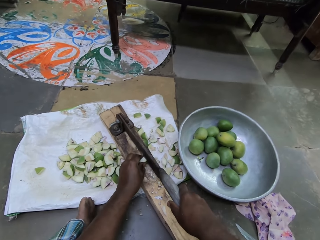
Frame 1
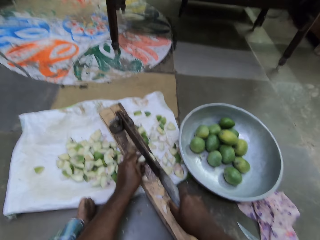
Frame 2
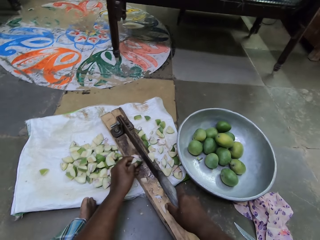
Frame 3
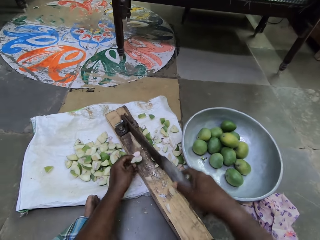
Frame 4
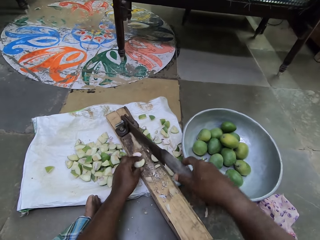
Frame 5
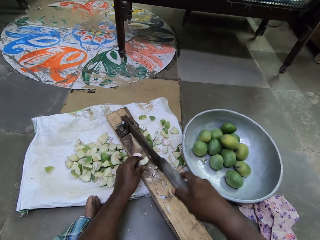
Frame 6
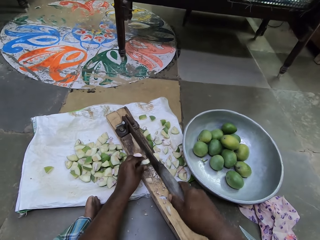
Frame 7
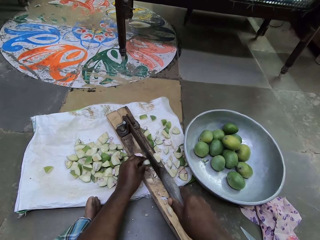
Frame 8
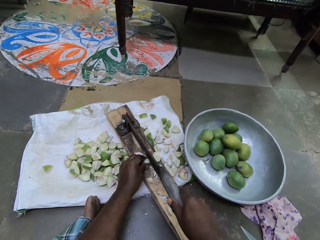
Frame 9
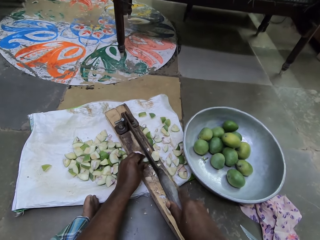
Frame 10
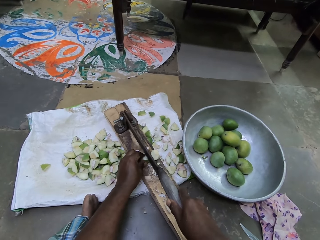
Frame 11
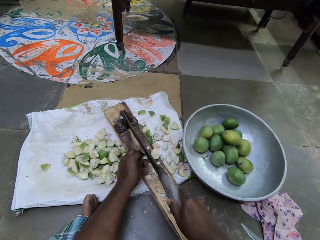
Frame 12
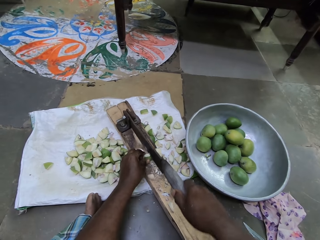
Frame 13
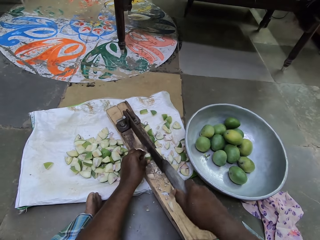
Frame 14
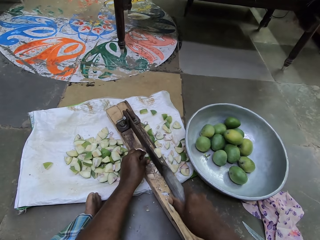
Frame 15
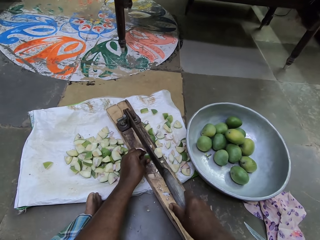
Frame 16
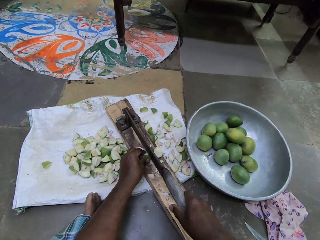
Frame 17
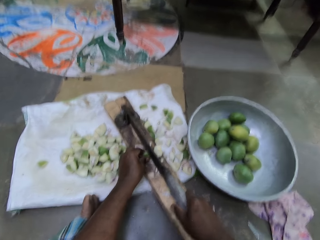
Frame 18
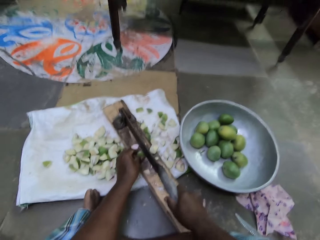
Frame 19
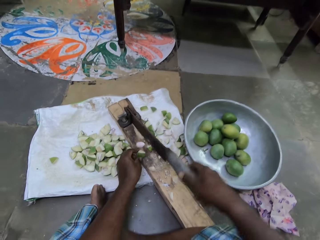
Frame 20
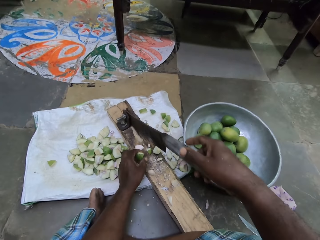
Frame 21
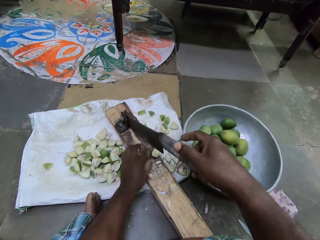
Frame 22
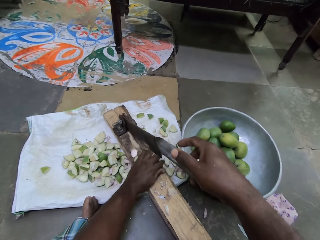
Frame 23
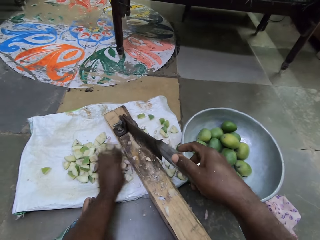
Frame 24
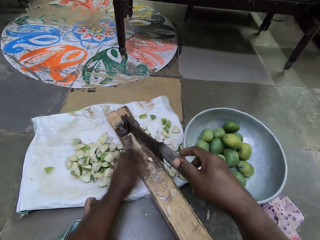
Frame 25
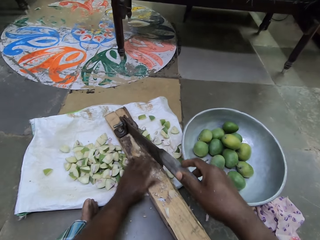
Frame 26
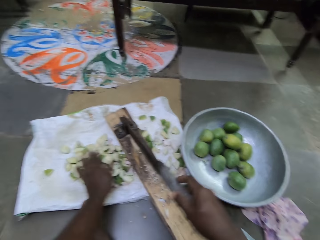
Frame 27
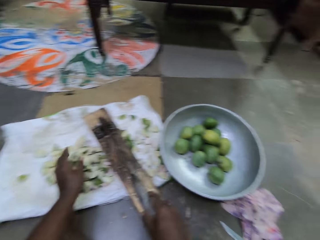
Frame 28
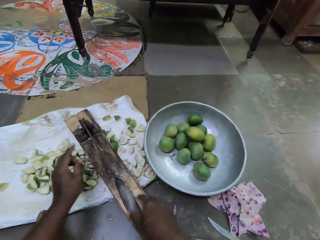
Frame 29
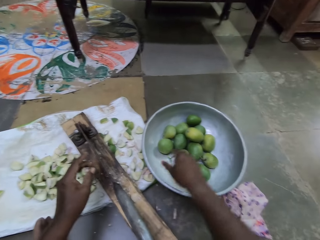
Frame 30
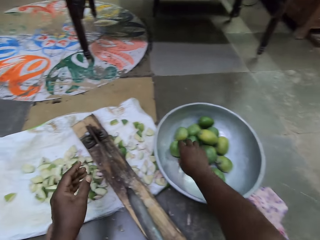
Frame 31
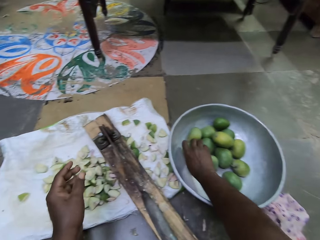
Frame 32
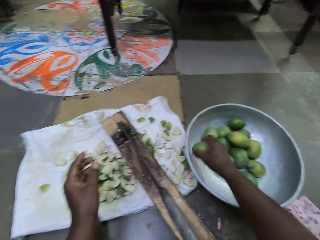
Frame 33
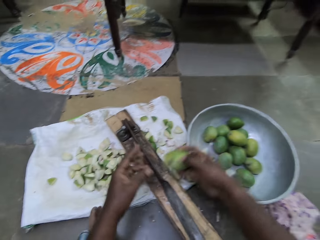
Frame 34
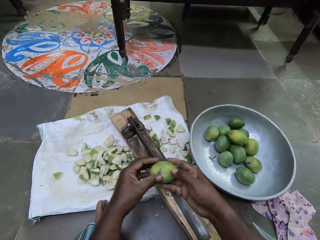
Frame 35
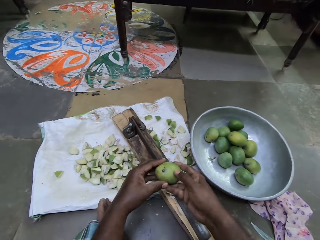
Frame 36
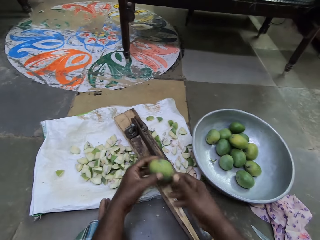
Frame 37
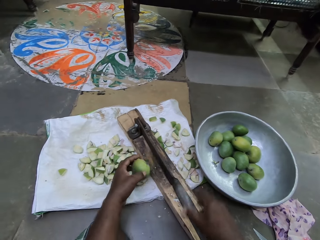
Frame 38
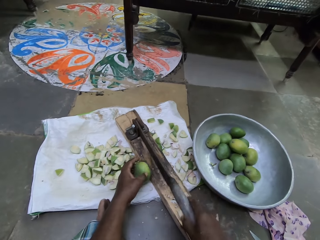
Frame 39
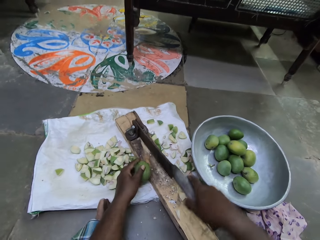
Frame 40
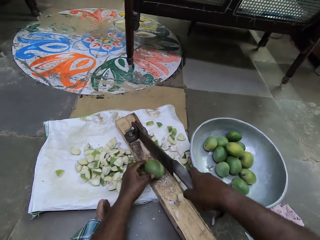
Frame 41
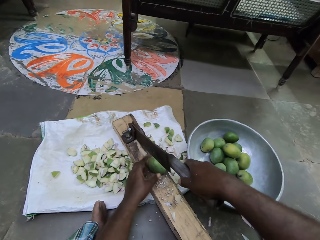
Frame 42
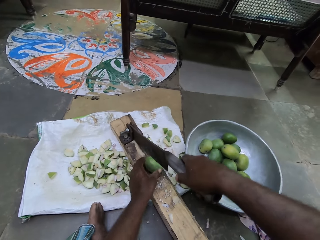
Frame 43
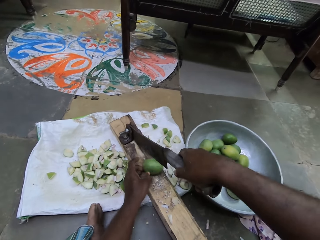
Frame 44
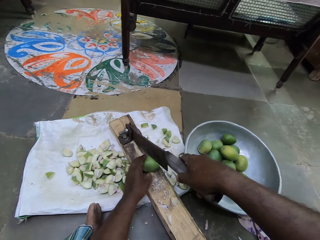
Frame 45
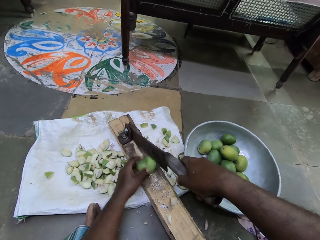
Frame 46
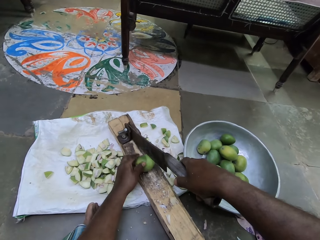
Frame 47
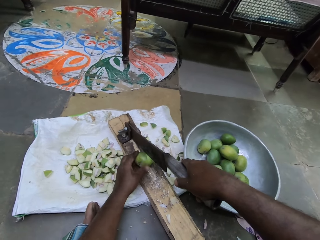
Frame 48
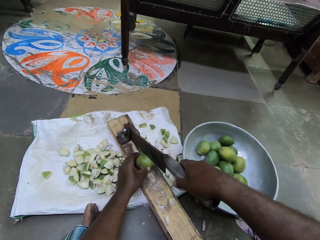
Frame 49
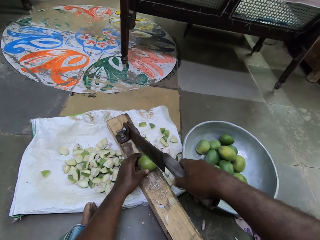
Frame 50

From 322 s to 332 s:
The camera wearer adjusts the piece of mango on the fruit cutter with his left hand. He adjusts the handle of the fruit cutter with his right hand. He cuts the piece of mango on the fruit cutter with his right hand. He sweeps pieces of mango on the fruit cutter to the sack with his left hand. He drops the handle of the fruit cutter from his right hand. He picks a mango from the pan with his right hand. He passes the mango from his right hand to his left hand. He lifts the handle of the fruit cutter with his right hand. He places the mango on the fruit cutter with his left hand.

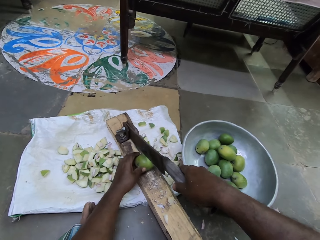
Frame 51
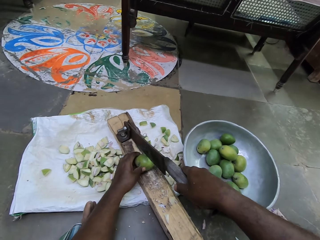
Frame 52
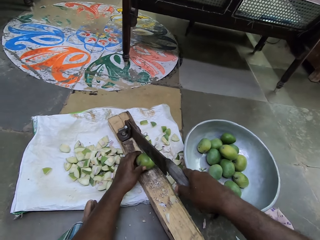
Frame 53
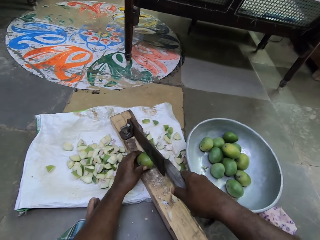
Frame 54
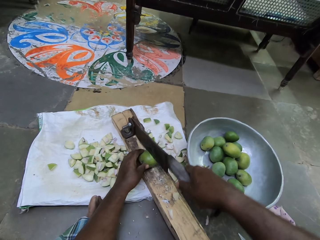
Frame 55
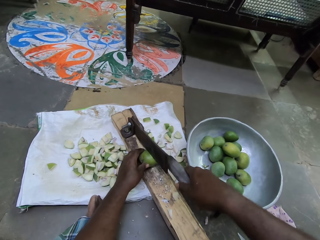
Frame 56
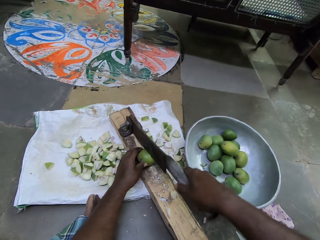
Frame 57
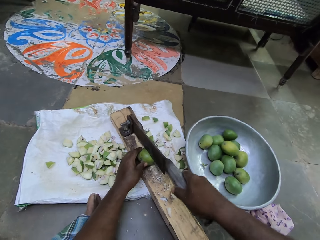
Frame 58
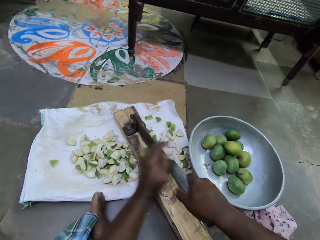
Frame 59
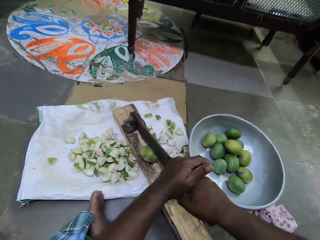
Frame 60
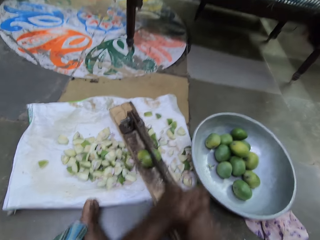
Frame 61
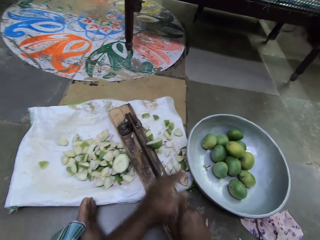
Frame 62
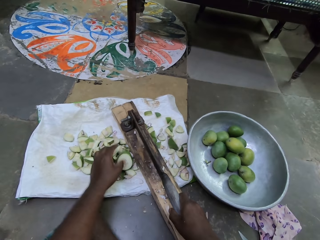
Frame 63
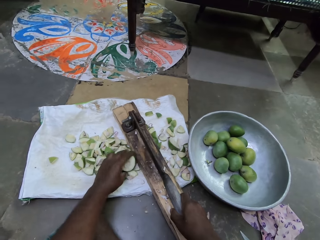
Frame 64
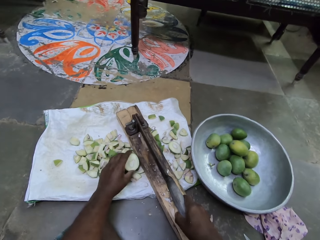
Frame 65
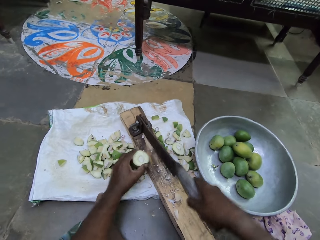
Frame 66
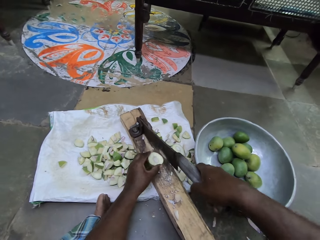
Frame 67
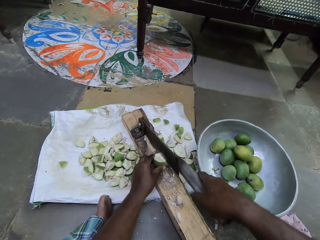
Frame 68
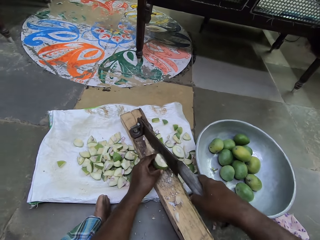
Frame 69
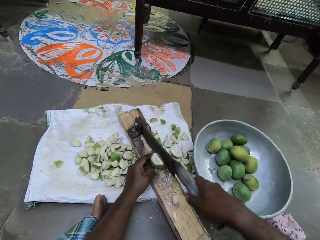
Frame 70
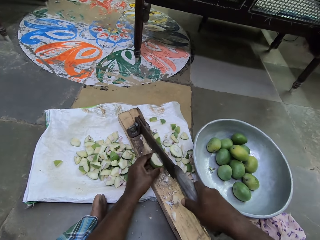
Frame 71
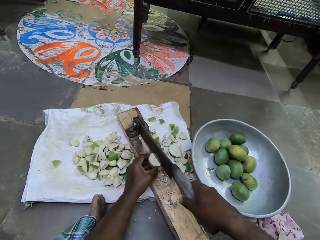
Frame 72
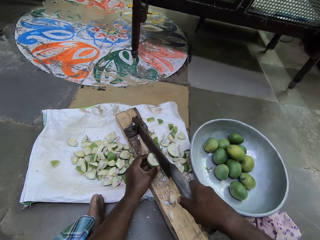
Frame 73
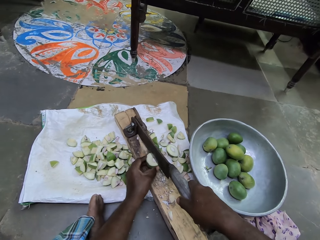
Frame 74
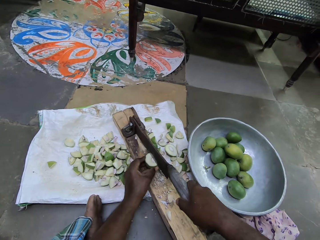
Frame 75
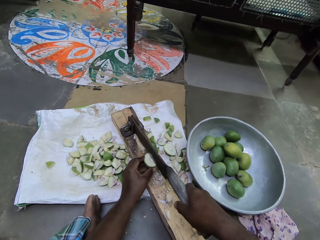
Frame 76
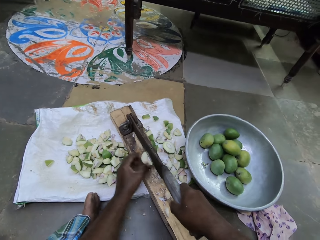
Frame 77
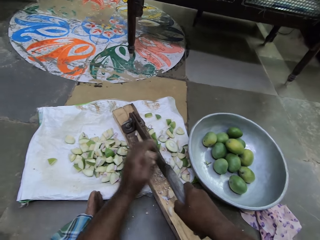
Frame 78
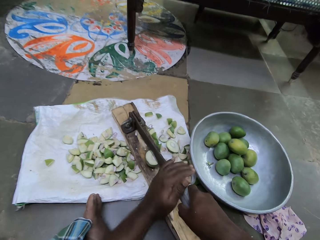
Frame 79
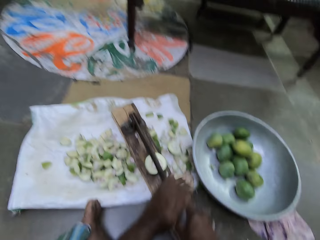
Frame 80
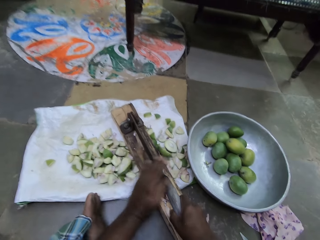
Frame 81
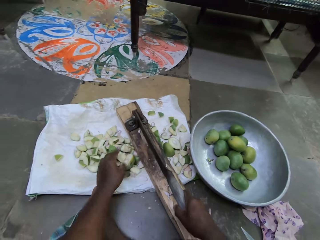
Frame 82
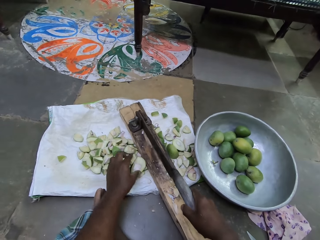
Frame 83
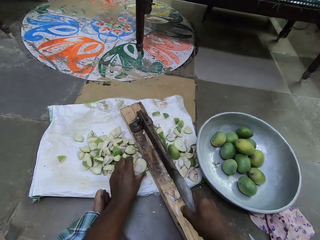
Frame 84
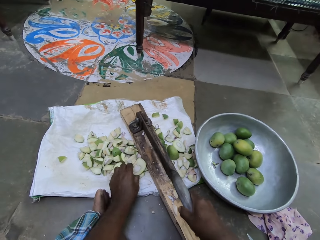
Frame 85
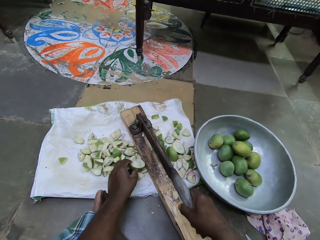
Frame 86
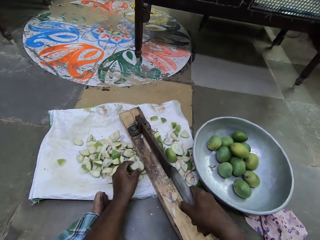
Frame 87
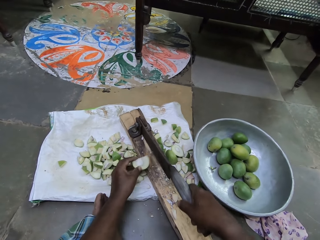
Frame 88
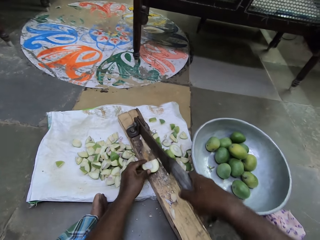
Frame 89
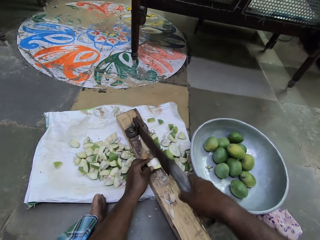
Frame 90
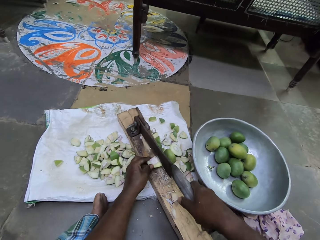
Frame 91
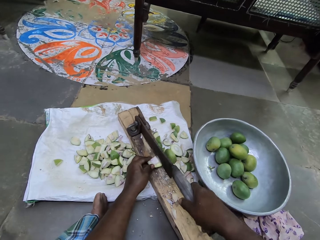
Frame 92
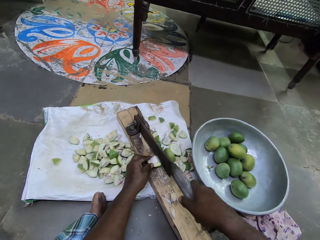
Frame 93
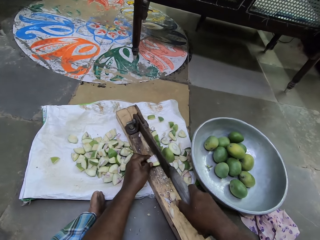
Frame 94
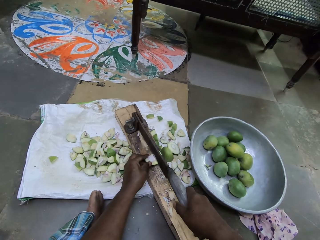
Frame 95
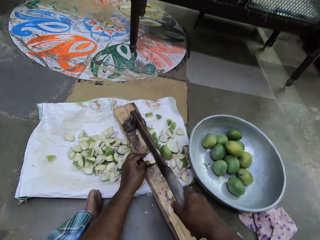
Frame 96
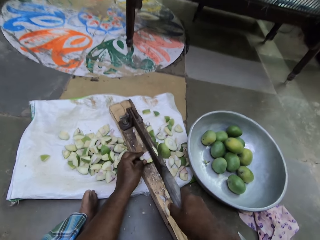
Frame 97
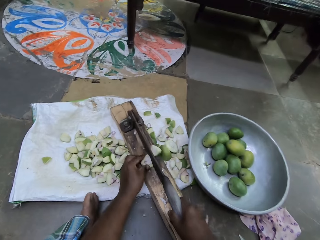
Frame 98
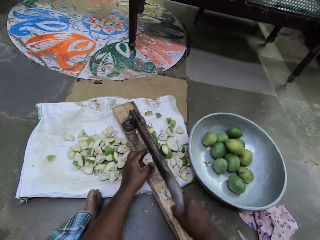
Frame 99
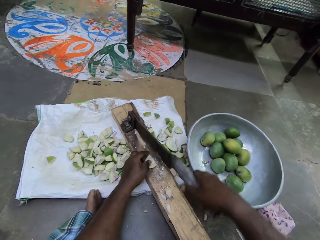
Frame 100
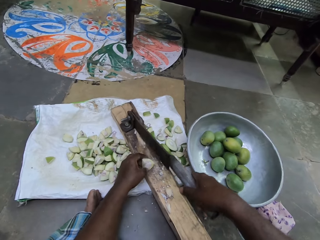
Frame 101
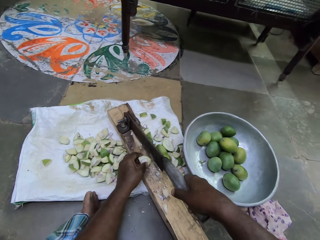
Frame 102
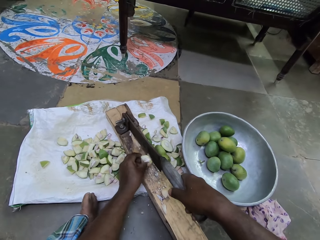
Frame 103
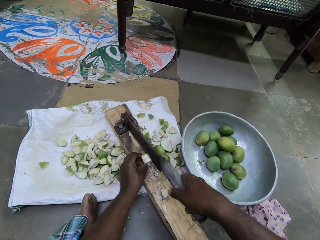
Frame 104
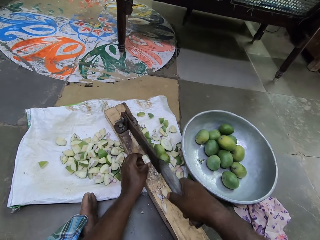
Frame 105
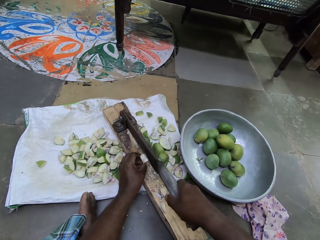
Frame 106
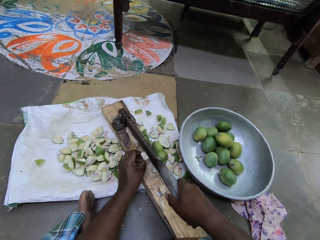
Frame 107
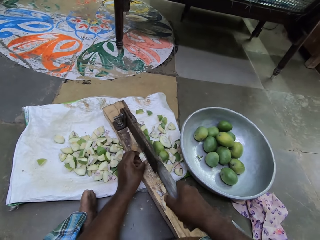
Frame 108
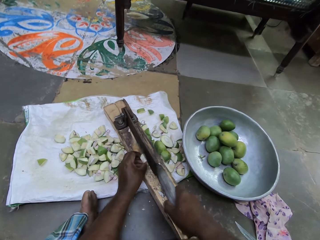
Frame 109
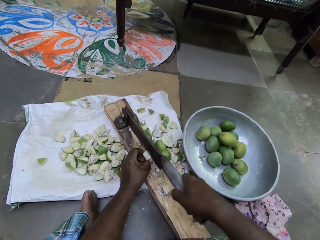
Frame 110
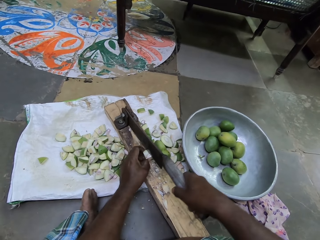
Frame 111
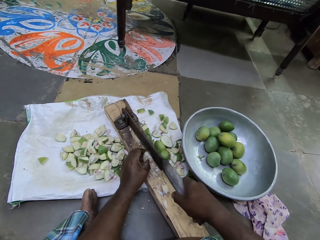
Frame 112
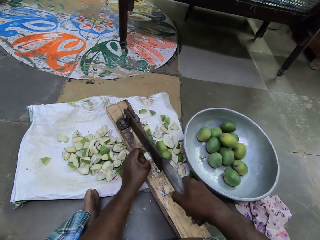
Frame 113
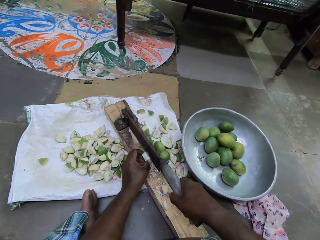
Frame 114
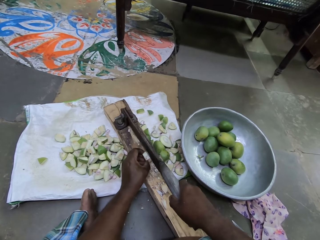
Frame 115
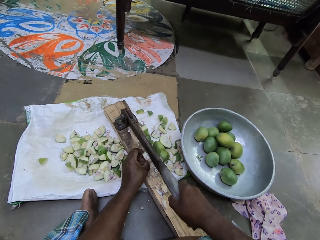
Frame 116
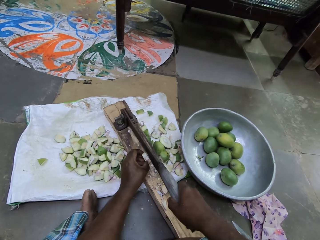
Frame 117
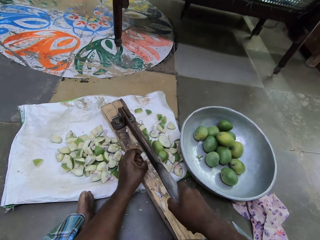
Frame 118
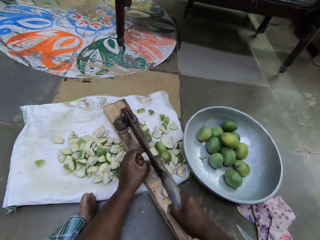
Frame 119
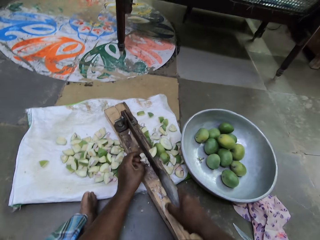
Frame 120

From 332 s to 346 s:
The camera wearer cuts the mango on the fruit cutter with his hands. He picks a piece of the mango from the sack with his left hand. He places the piece of the mango on the fruit cutter with his left hand. He cuts the piece of the mango on the fruit cutter with his hands. He picks a piece of the mango from the sack with his left hand. He places the piece of the mango on the fruit cutter with his left hand. He cuts the piece of the mango on the fruit cutter with his right hand. He adjusts the piece of the mango on the fruit cutter with his left hand. He cuts the piece of the mango on the fruit cutter with his right hand.
